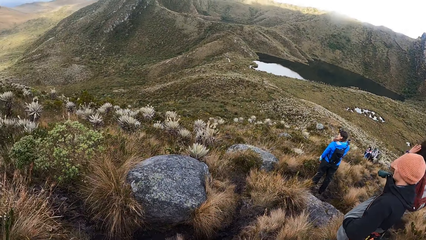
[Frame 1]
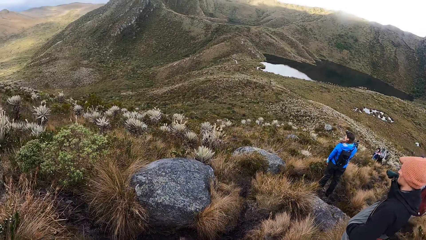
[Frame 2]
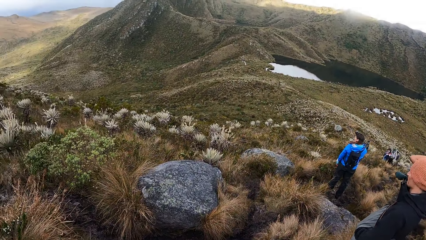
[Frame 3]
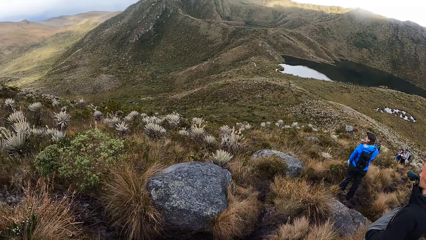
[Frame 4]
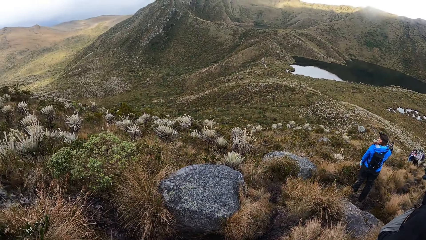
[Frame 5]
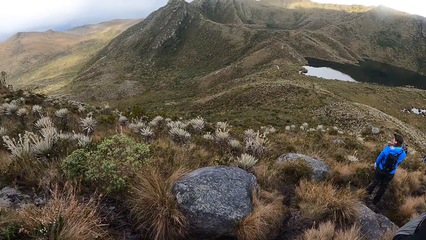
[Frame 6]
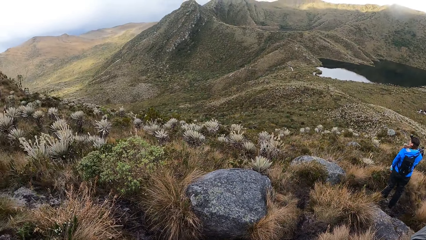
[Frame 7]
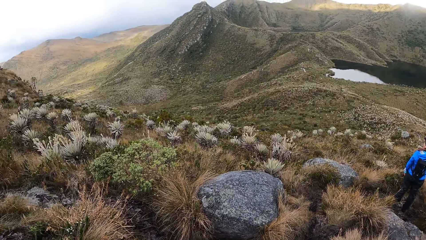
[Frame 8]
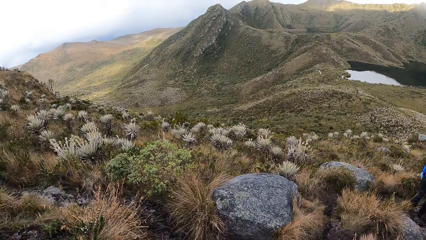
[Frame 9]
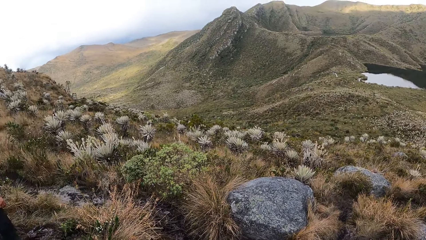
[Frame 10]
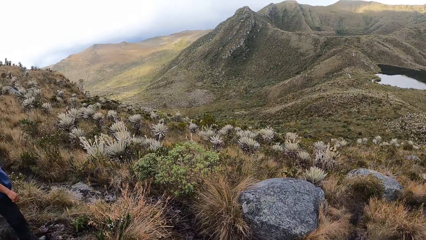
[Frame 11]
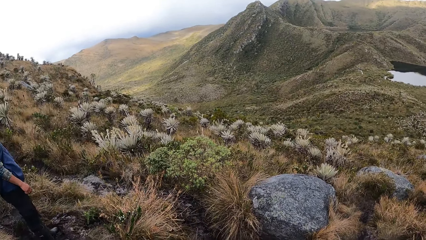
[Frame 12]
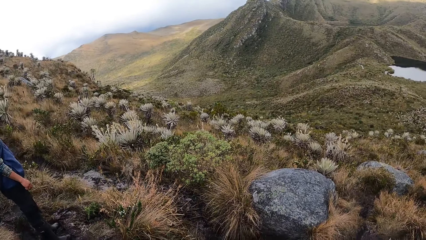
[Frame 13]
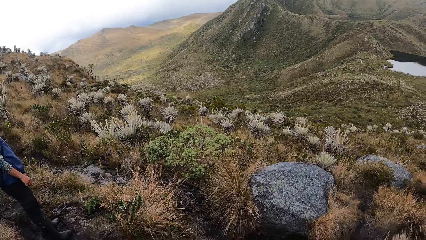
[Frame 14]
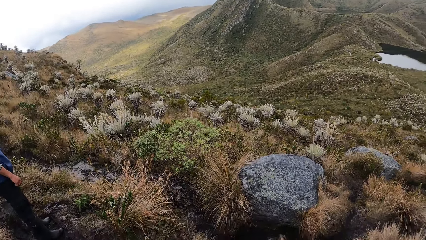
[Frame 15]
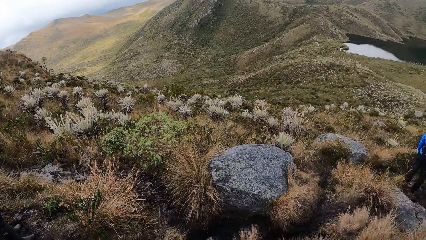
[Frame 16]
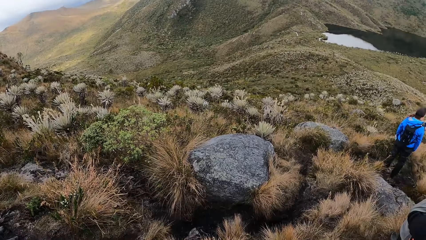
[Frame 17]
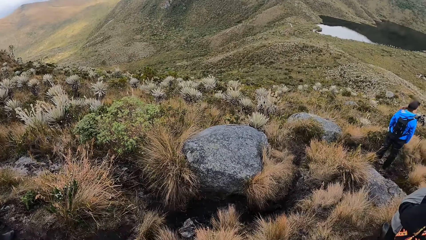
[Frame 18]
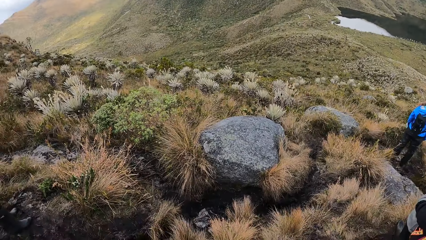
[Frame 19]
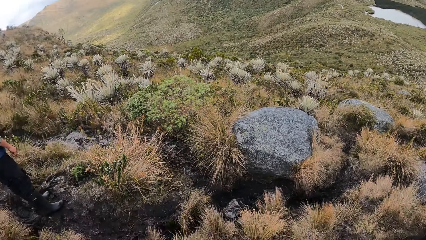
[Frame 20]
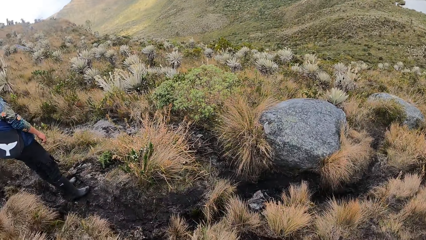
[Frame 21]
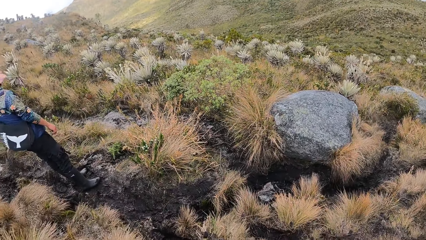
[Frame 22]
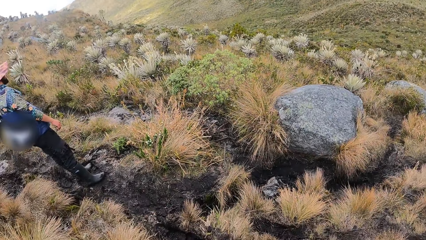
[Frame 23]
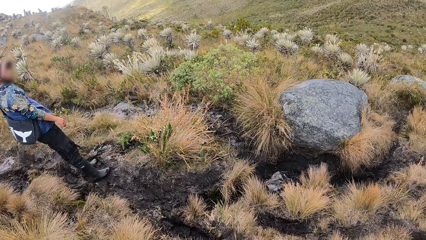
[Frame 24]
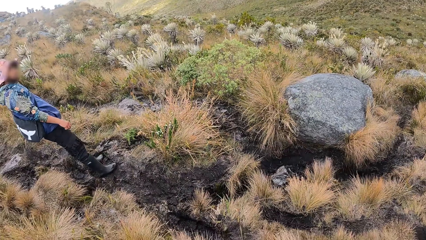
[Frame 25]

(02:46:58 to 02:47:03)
The woman touches her hair with her left hand.

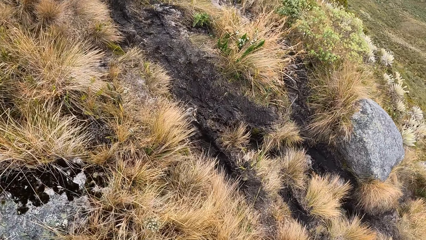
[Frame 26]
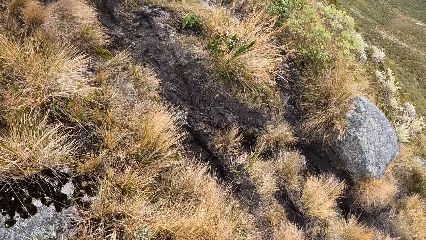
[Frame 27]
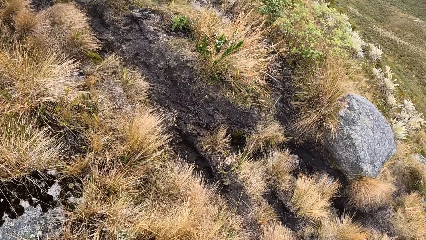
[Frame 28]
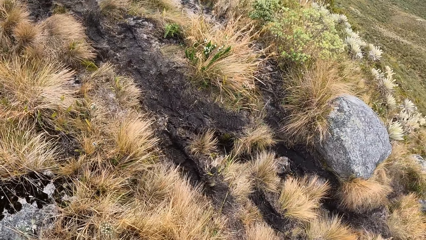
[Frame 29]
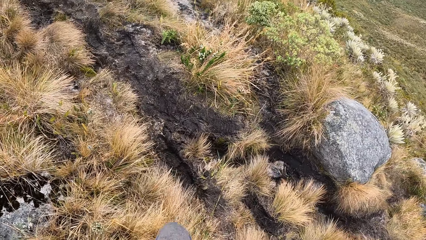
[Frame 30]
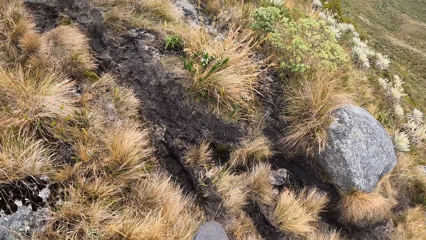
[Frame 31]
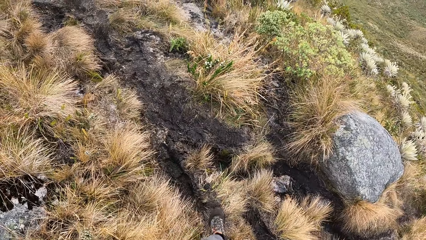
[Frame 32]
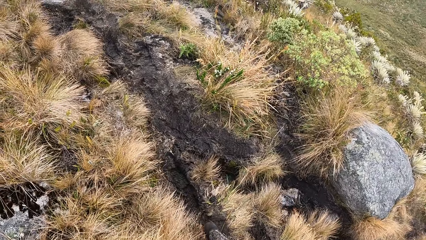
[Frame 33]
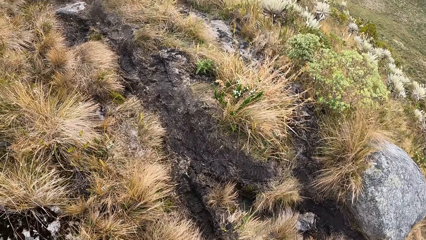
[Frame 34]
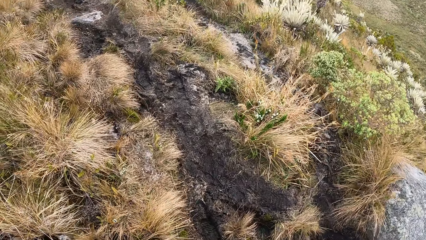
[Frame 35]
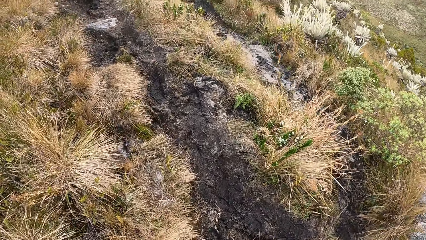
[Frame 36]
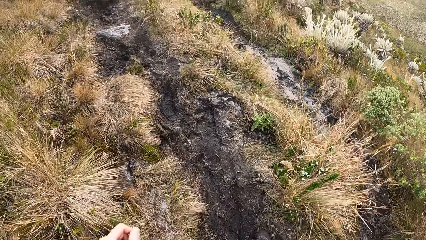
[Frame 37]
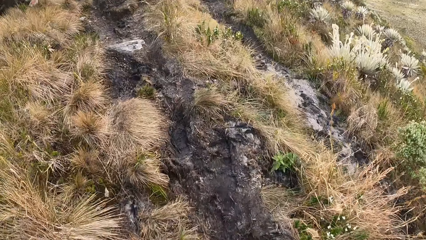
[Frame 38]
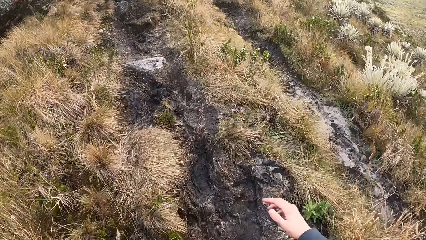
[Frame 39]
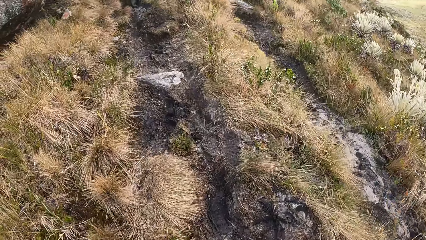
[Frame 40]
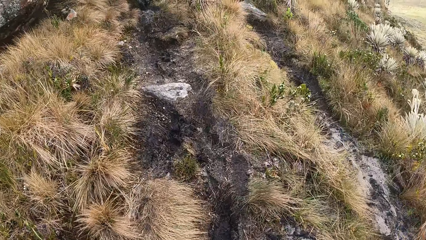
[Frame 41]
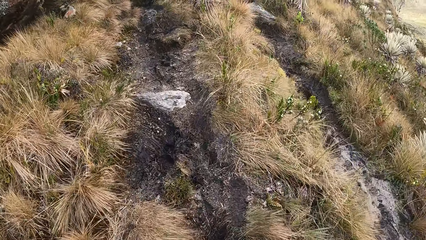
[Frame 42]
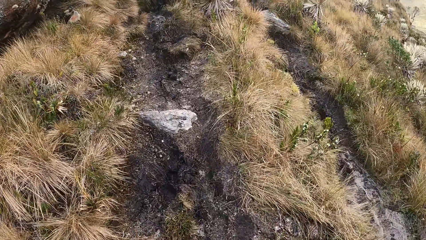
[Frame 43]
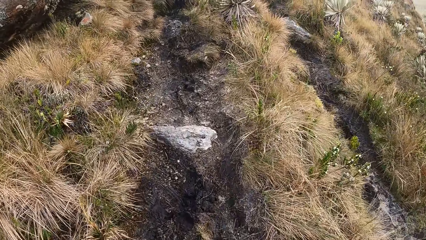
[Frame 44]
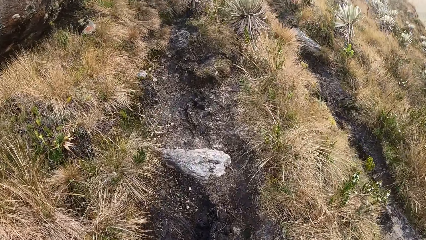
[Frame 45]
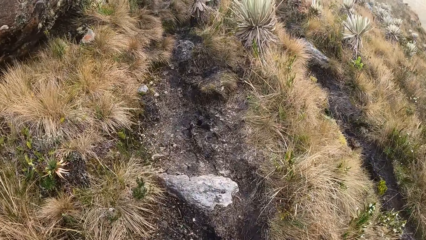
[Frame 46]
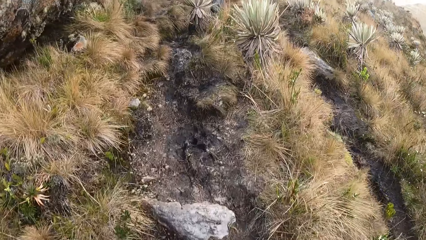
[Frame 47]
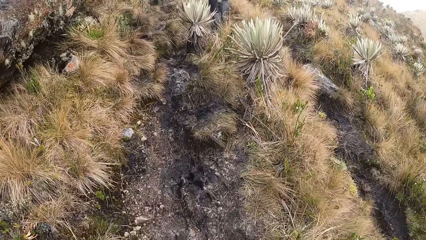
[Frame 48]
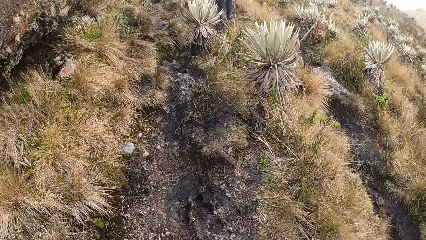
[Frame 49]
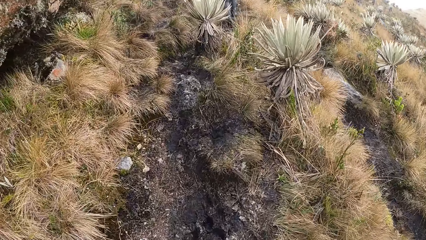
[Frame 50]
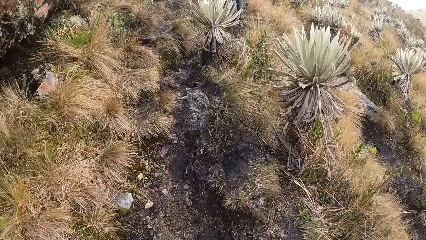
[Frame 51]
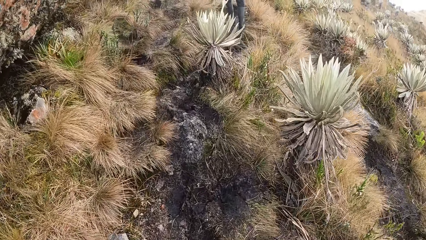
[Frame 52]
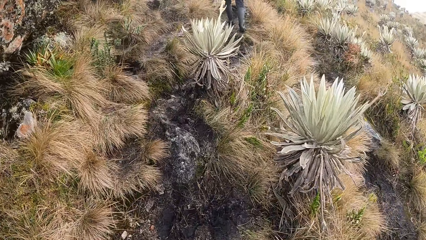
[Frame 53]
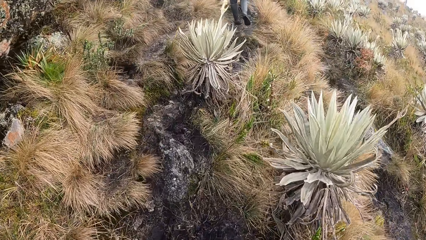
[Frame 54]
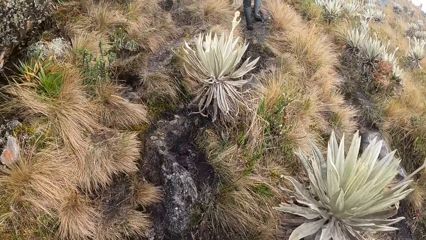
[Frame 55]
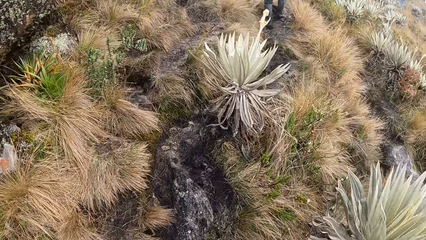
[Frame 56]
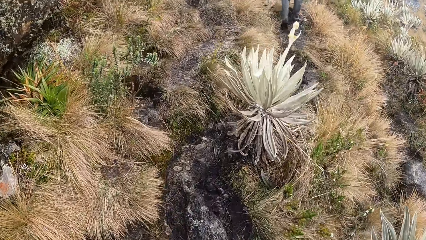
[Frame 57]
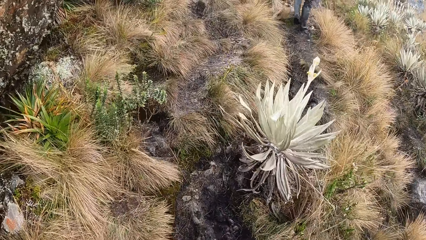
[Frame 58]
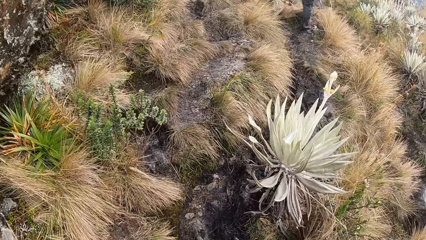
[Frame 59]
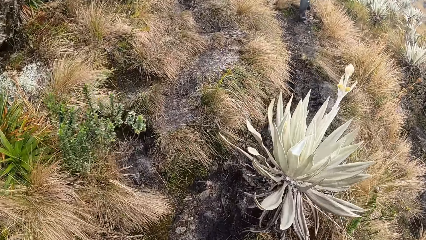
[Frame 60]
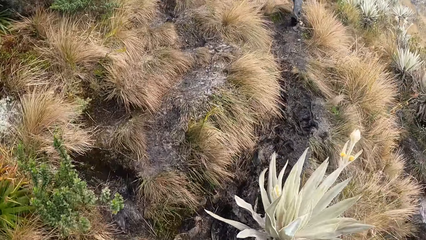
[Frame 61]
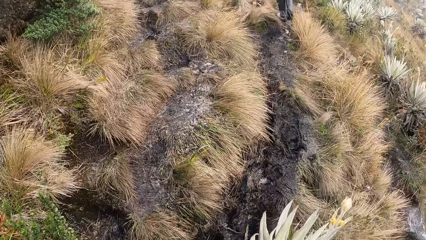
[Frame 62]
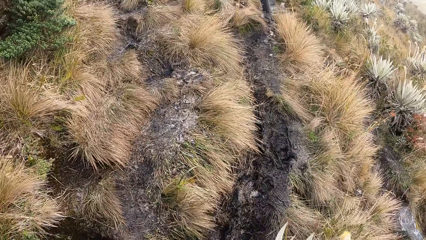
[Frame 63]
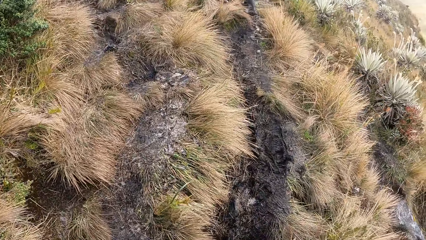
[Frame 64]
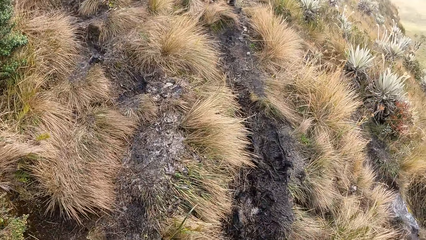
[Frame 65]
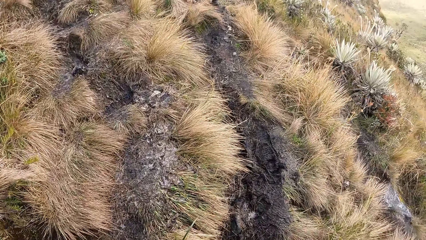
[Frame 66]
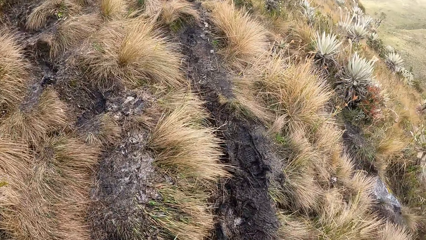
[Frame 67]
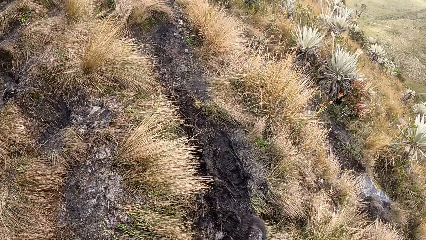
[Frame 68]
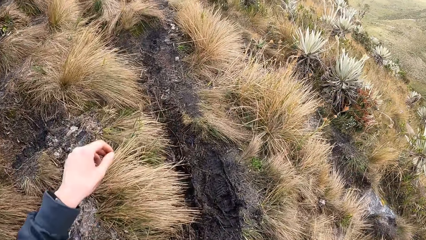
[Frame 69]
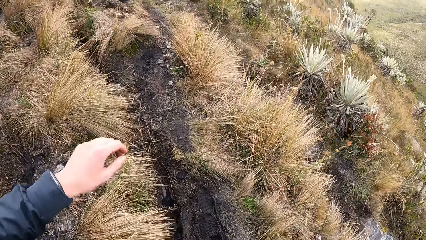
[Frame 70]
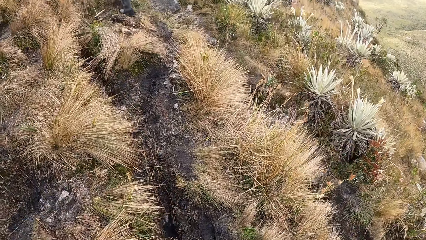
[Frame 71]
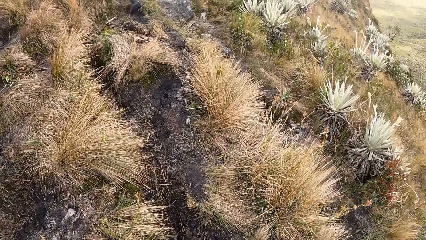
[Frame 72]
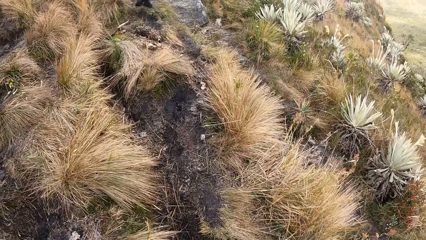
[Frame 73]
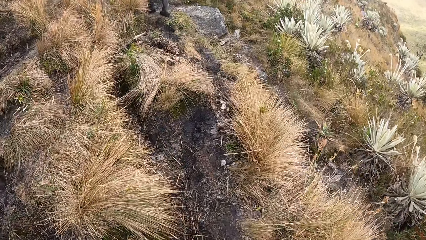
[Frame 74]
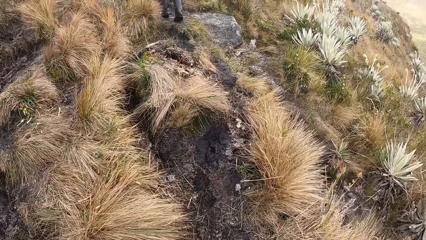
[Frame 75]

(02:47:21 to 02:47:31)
The camera wearer walks up the hill. The man walks on the hill.
